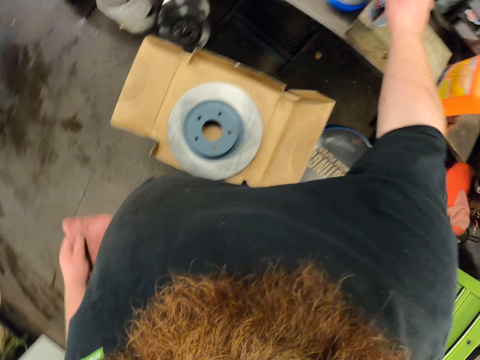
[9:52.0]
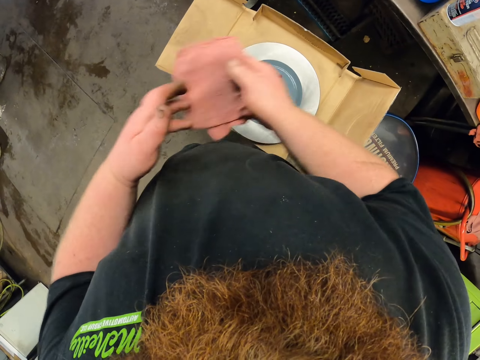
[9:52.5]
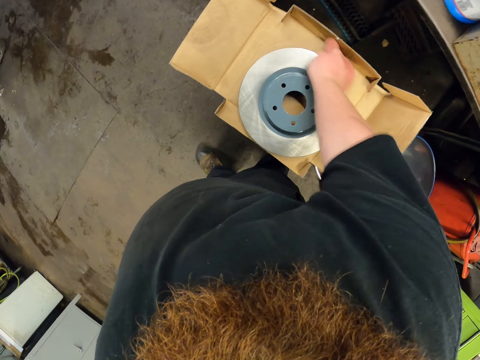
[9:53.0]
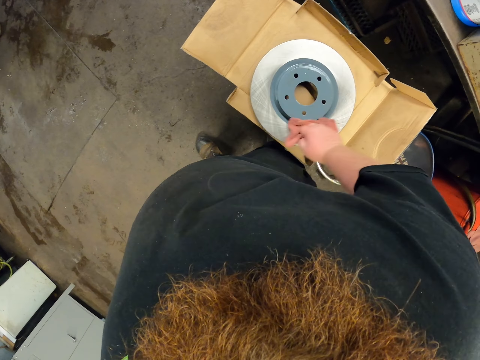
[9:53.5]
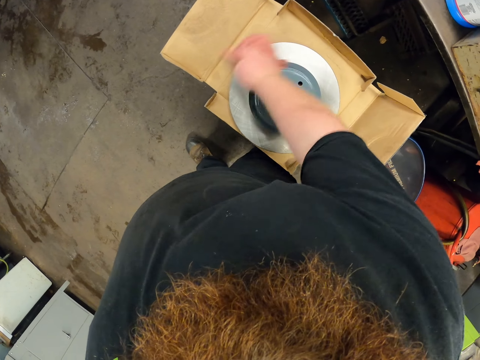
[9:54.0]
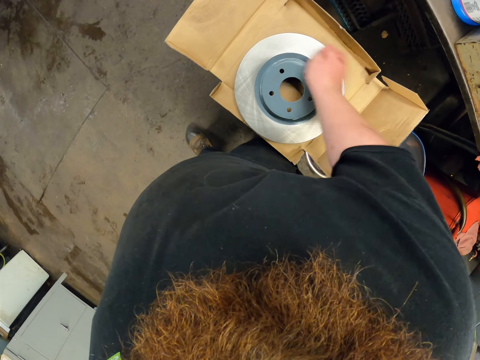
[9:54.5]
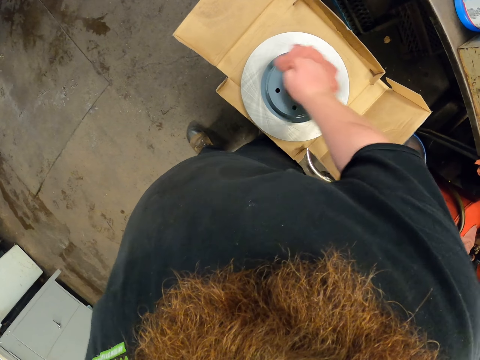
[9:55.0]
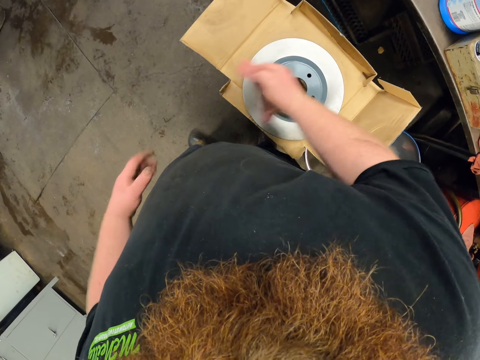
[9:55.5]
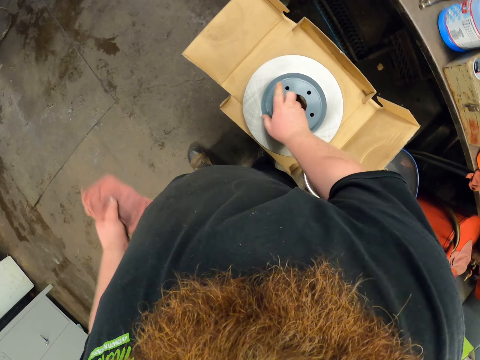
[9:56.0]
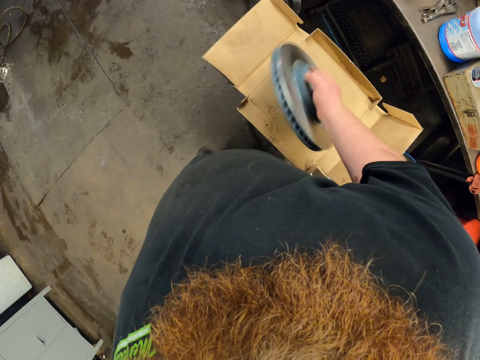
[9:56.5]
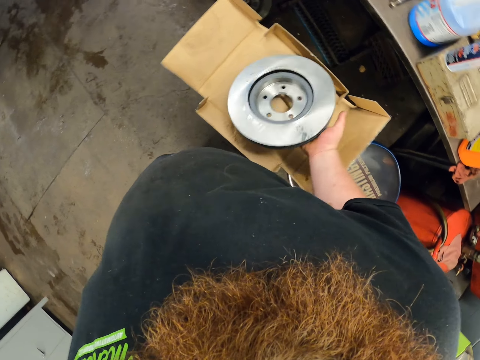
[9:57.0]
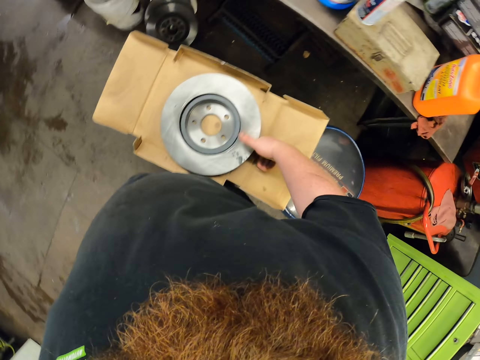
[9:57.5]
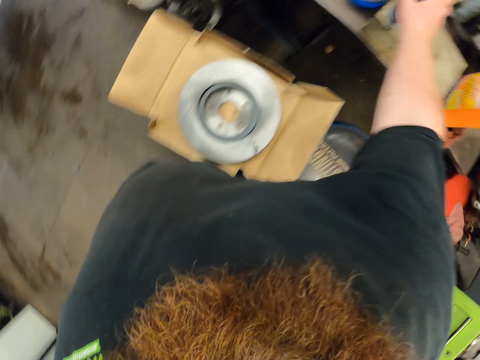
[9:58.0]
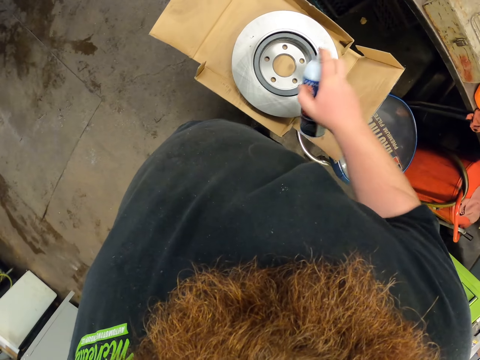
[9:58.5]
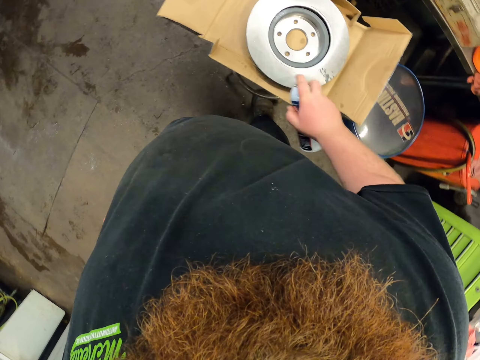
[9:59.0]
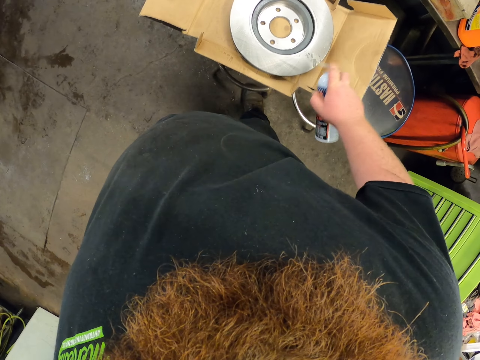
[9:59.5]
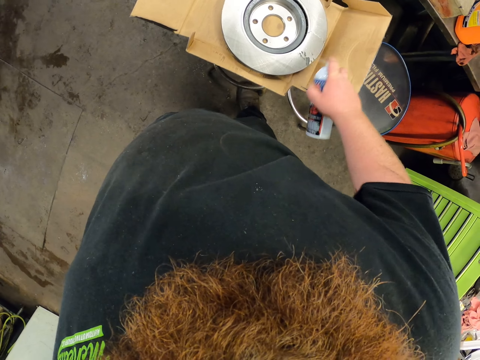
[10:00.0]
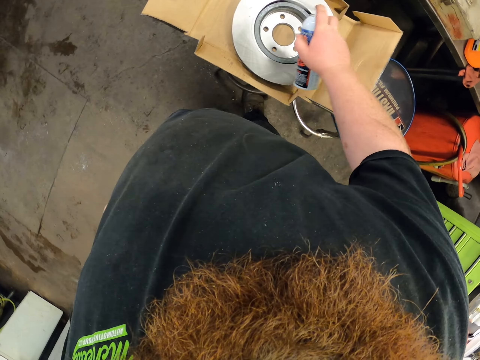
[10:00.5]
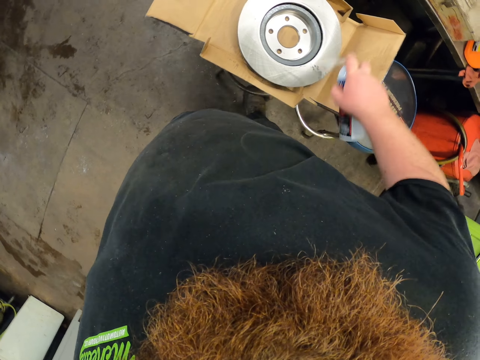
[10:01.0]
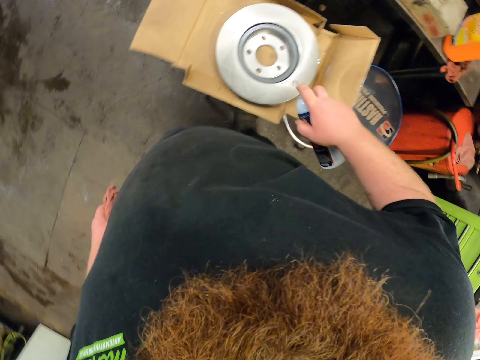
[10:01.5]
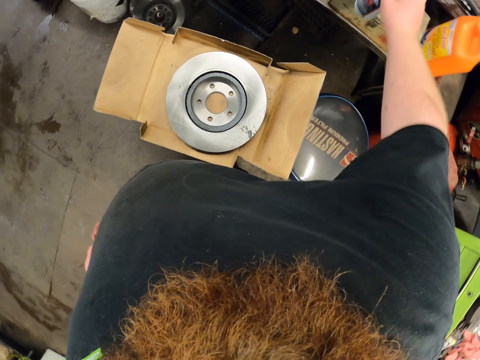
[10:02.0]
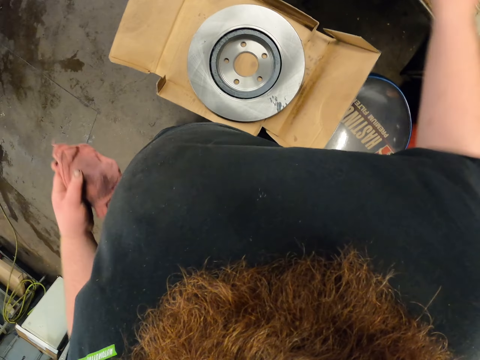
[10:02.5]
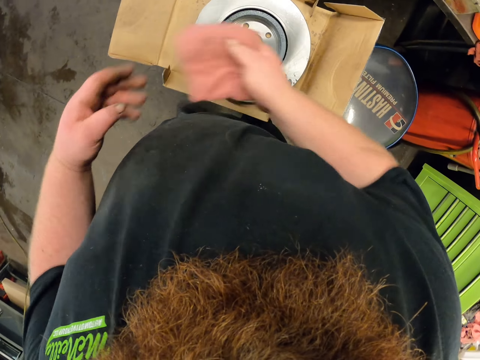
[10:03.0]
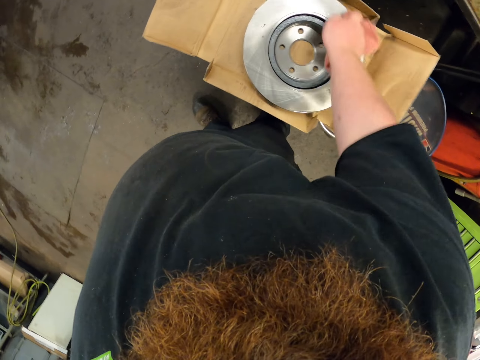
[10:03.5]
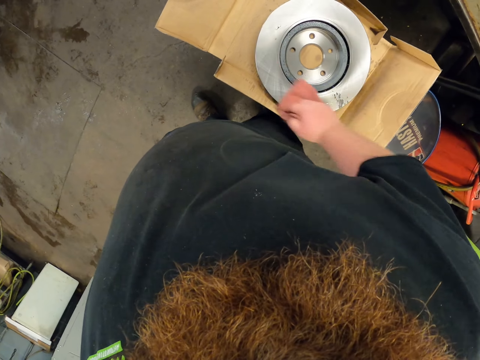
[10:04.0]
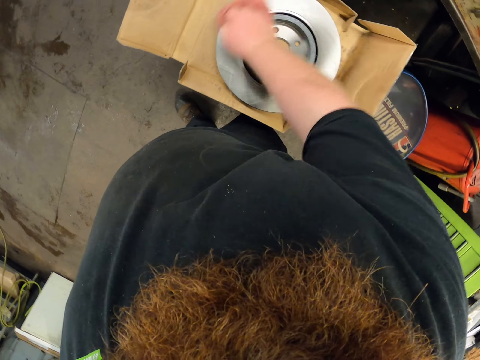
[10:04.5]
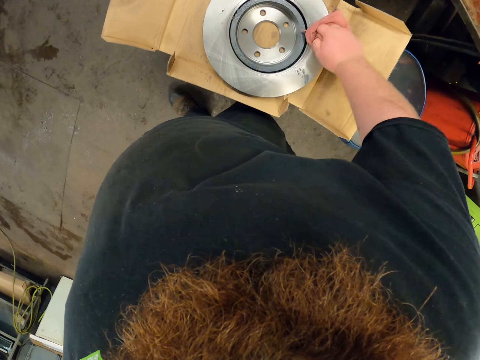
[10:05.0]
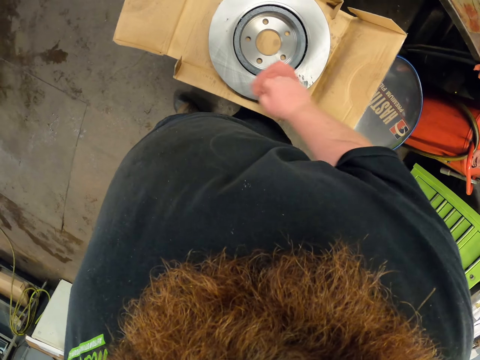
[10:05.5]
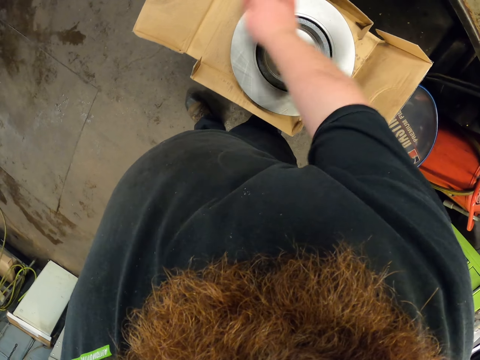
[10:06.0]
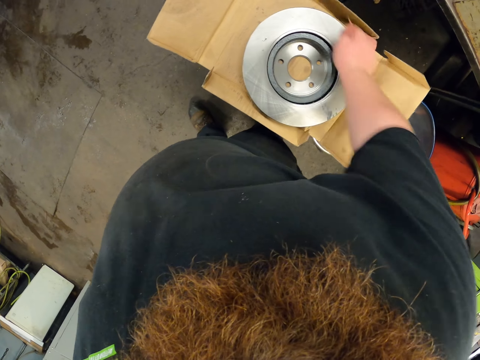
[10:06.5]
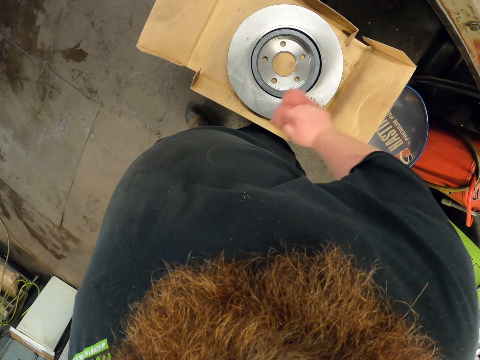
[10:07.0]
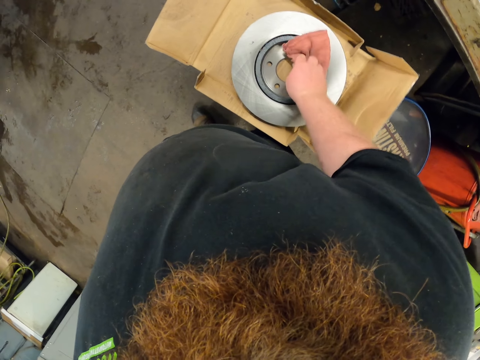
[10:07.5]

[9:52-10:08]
The camera wearer puts the spraying can on the table. They take the towel from the left hand and wipe the brake disc. They move the towel to the left hand, lift the brake disc, and turn the brake disc. They take the spray and spray the brake disc. They put the spray on the table. They take the towel from the left hand and wipe the brake disc.

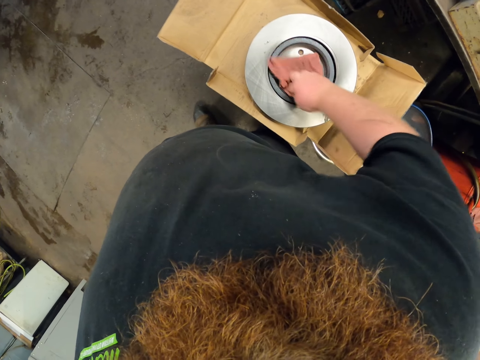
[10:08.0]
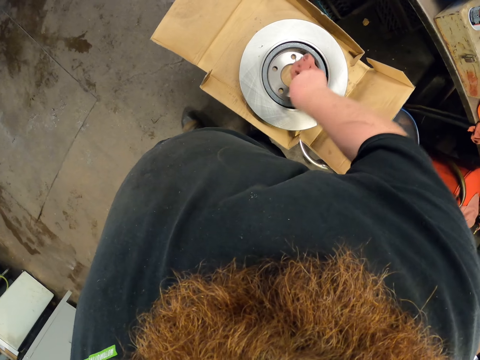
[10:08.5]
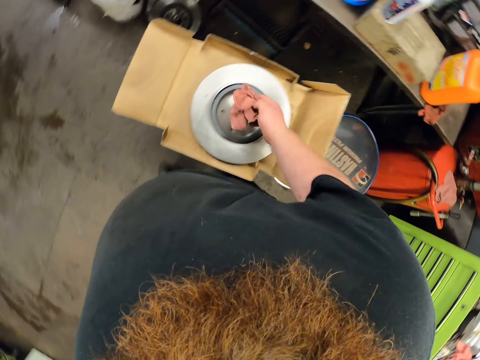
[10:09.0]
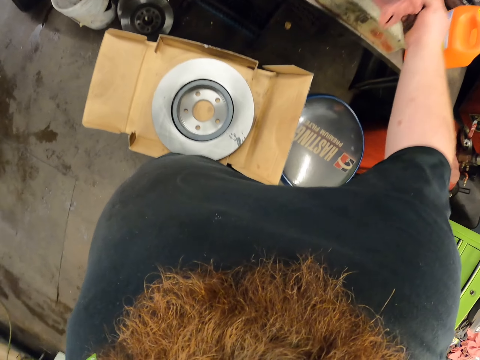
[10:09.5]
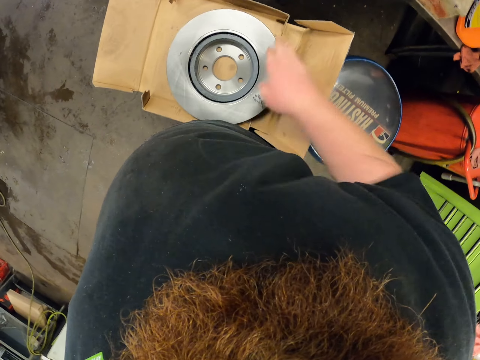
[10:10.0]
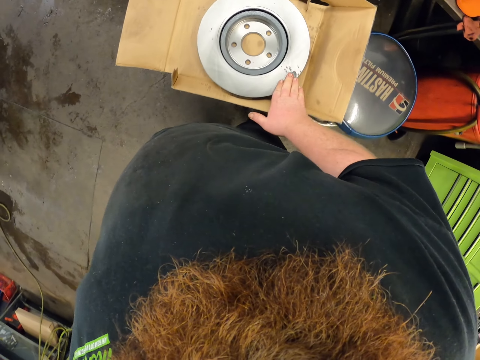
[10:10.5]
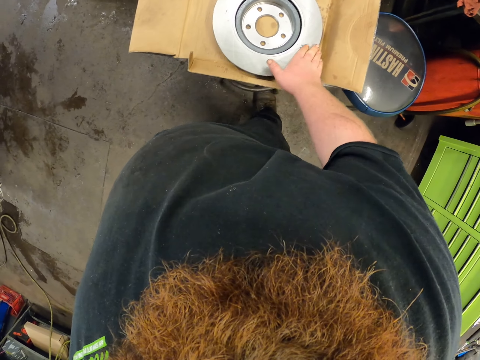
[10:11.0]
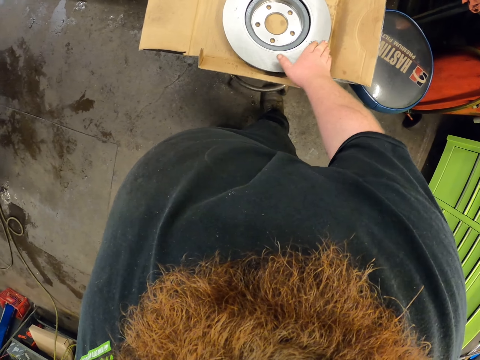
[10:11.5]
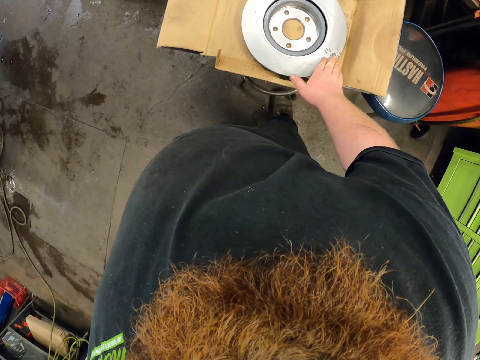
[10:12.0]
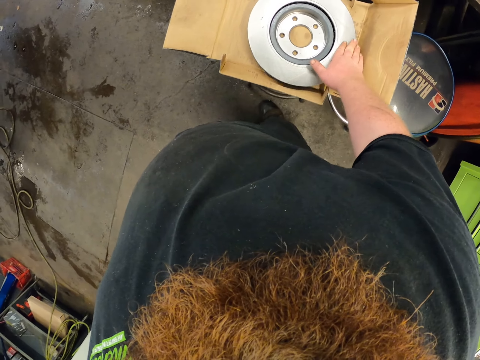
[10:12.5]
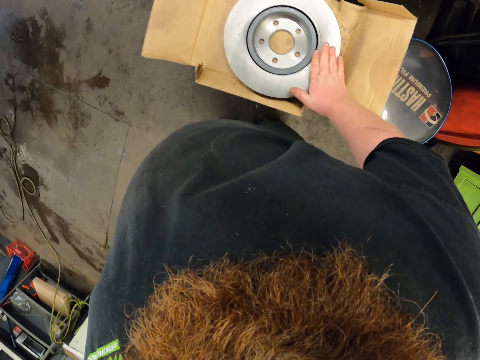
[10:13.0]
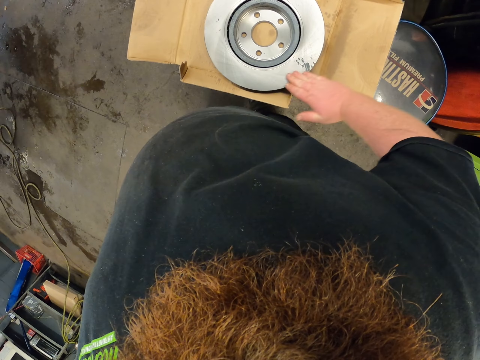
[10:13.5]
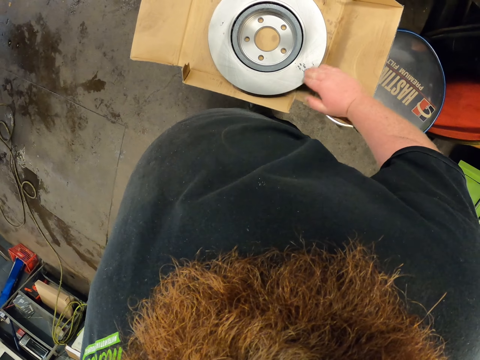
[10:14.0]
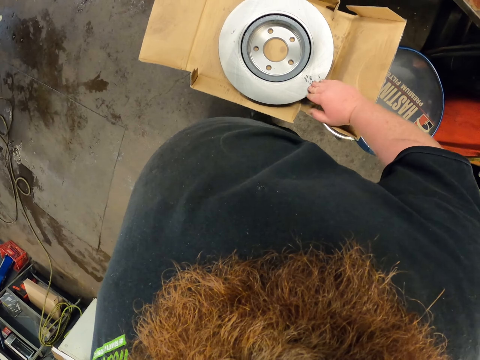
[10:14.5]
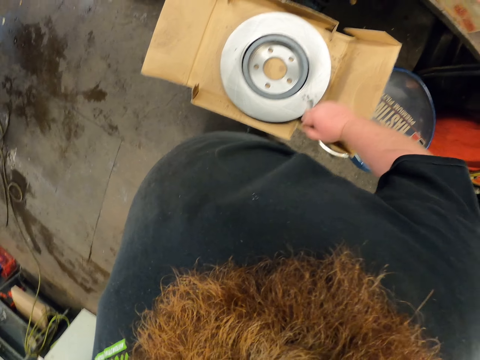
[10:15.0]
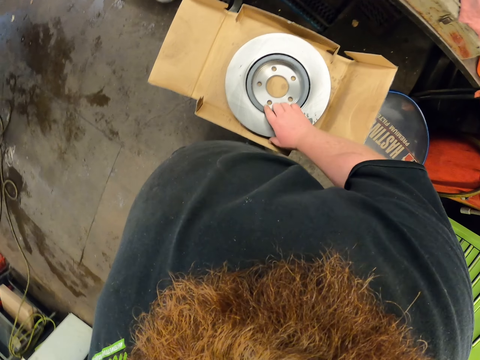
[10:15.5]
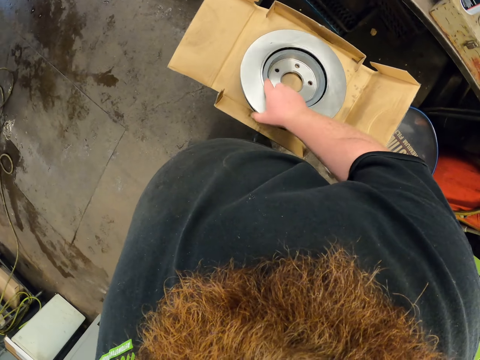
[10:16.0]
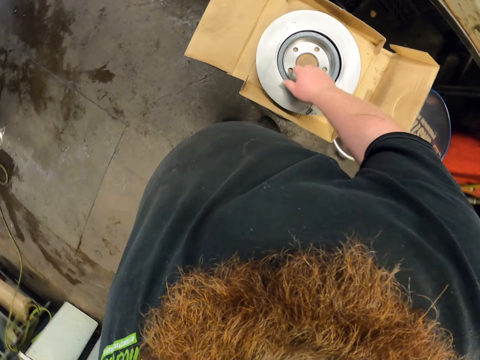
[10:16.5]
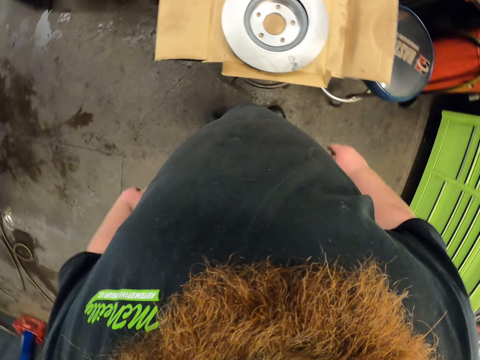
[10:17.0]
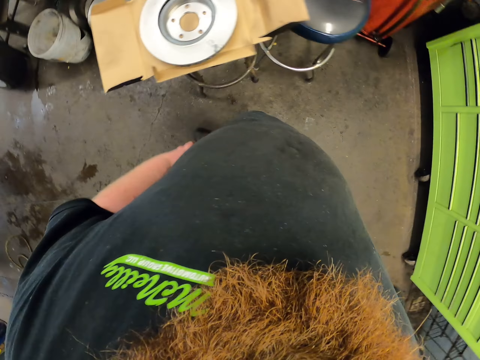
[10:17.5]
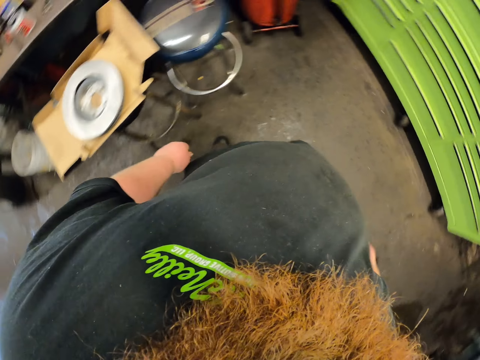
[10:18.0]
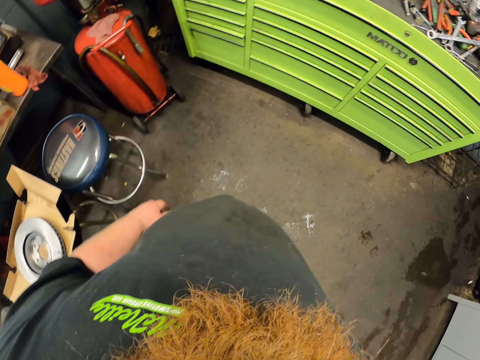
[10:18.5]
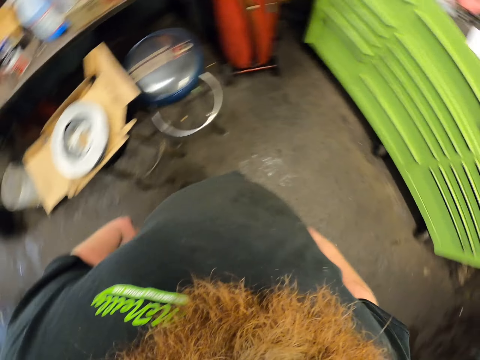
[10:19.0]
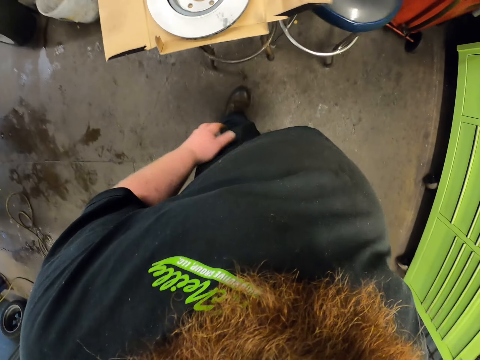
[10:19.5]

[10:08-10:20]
The camera wearer puts the towel on the table. They touch the brake disc. They wipe the wheel disc. They move the brake disc. They turn beside the brake disc.
